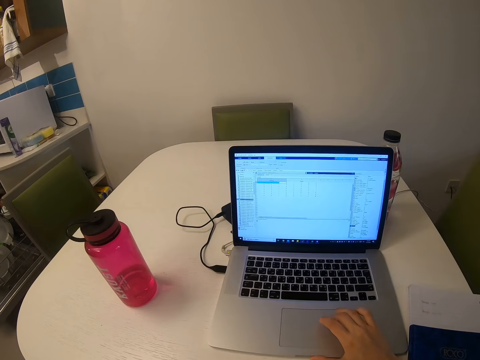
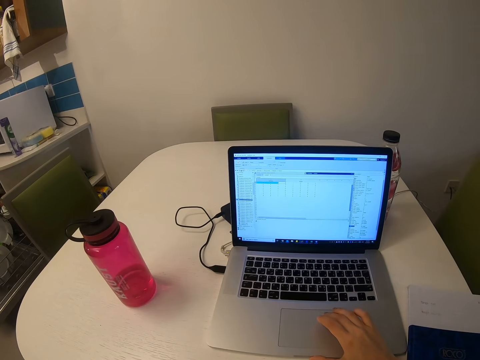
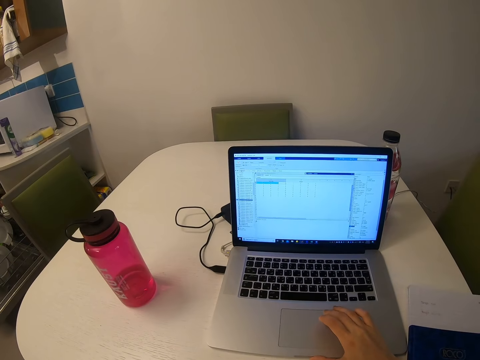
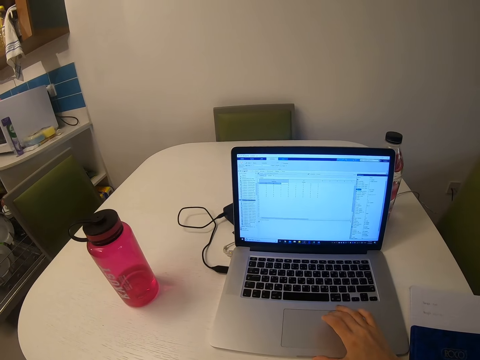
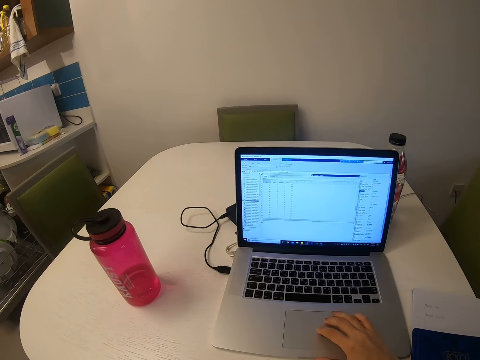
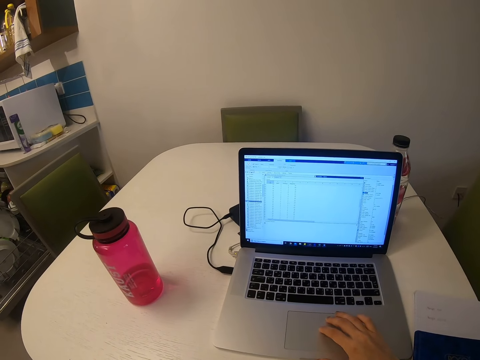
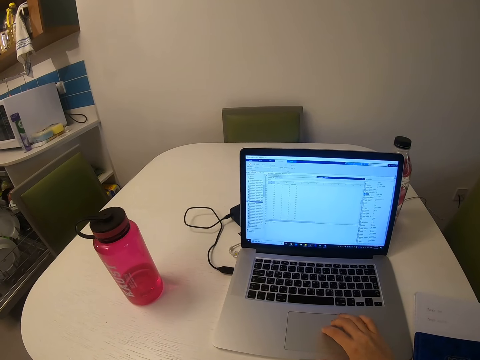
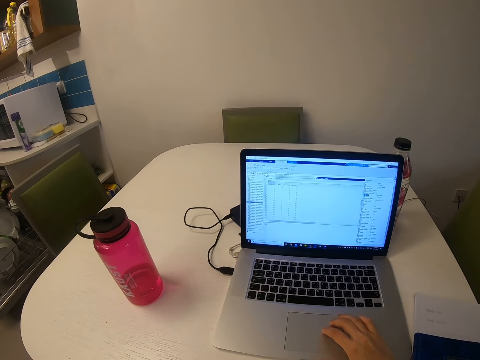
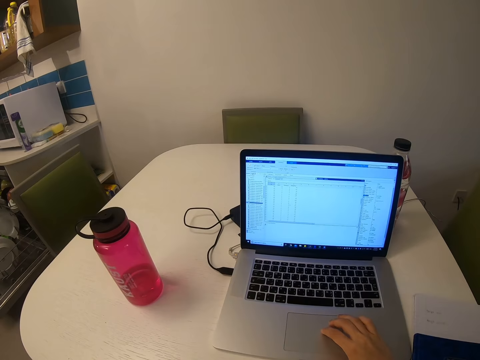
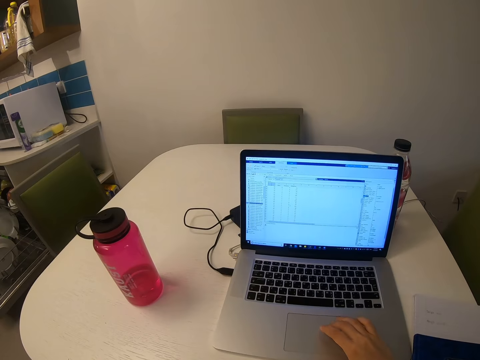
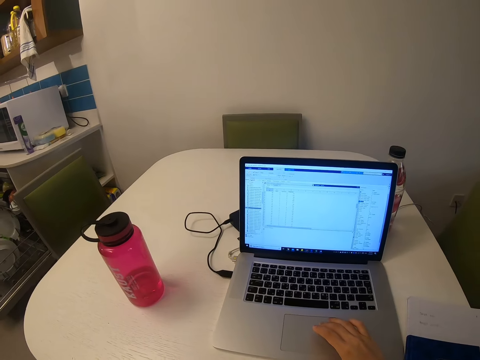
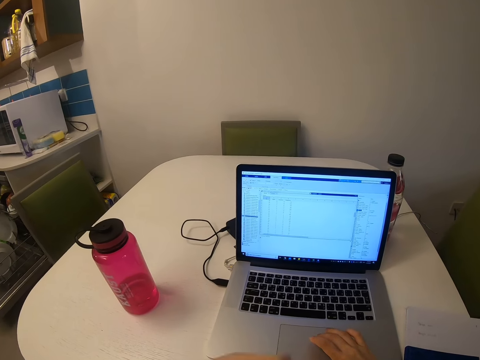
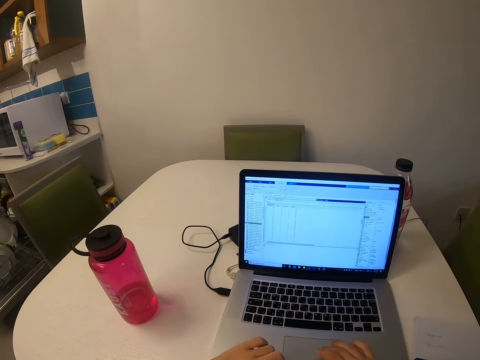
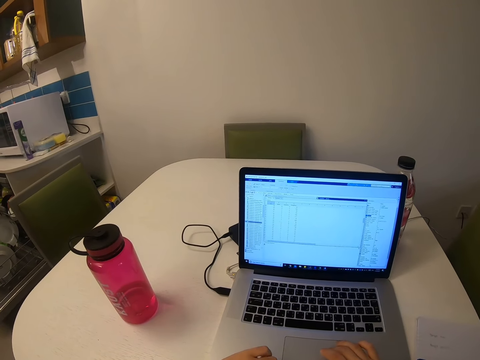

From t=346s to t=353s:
The camera wearer scrolls the scrollbar.

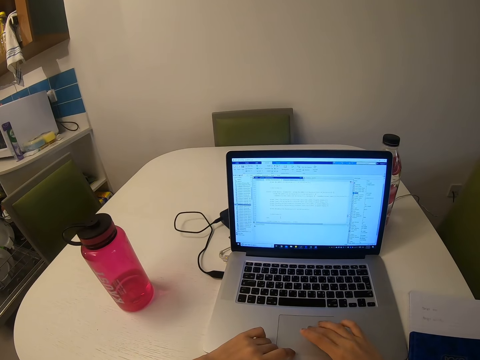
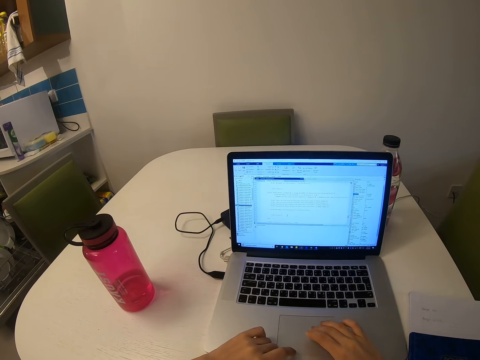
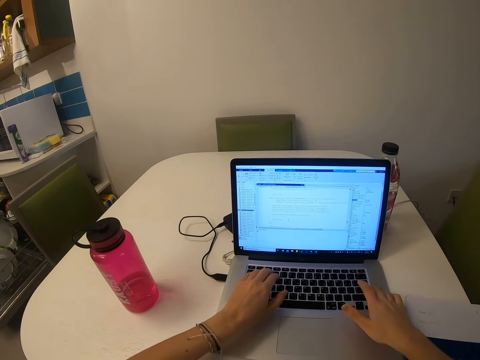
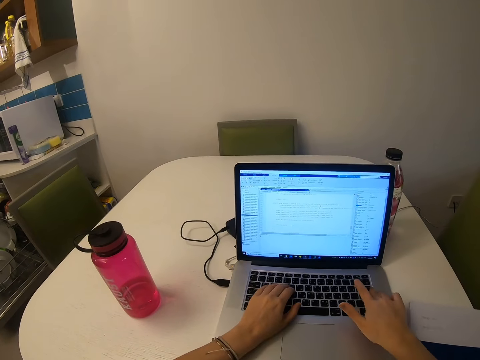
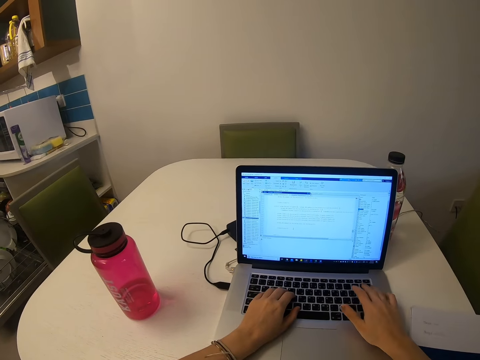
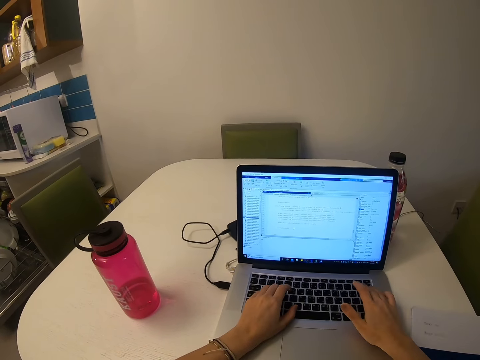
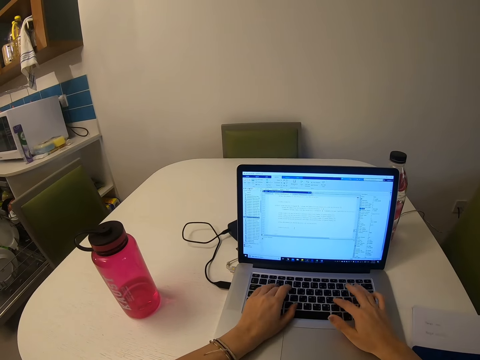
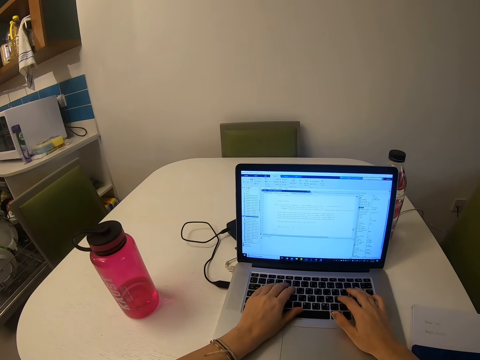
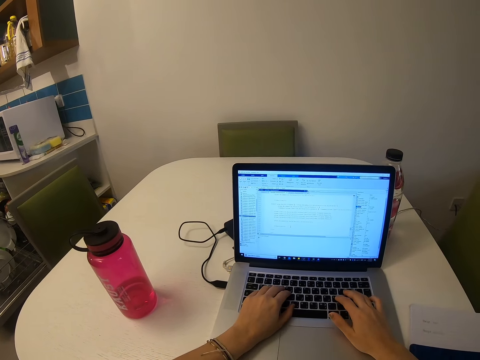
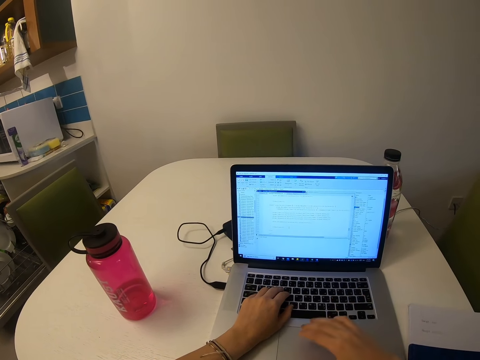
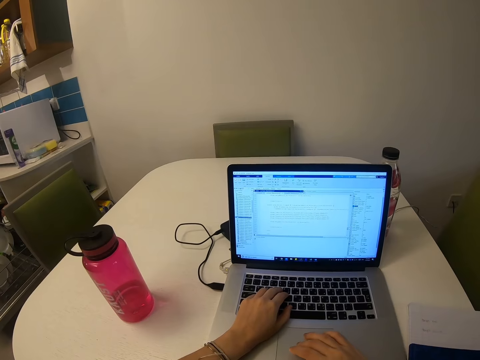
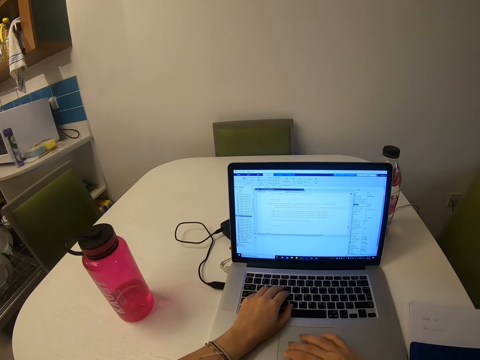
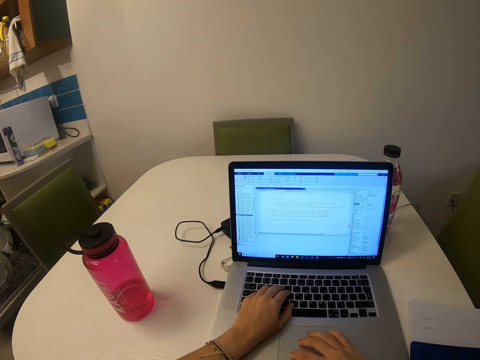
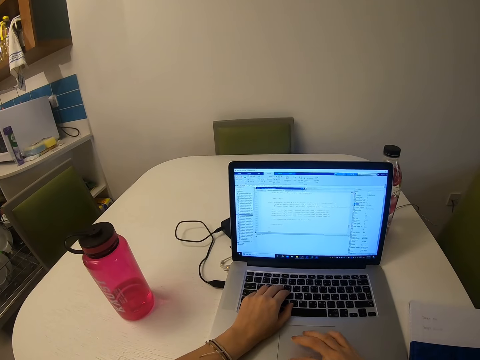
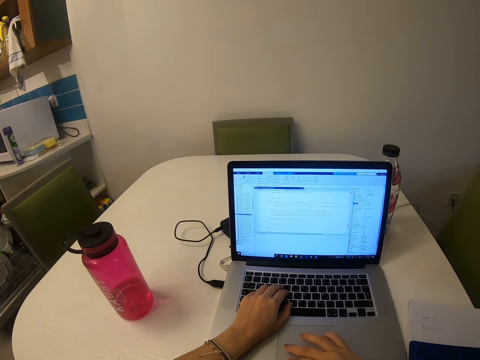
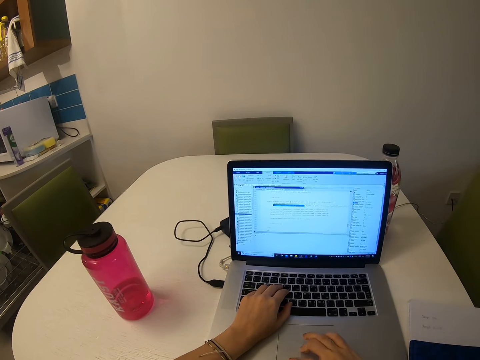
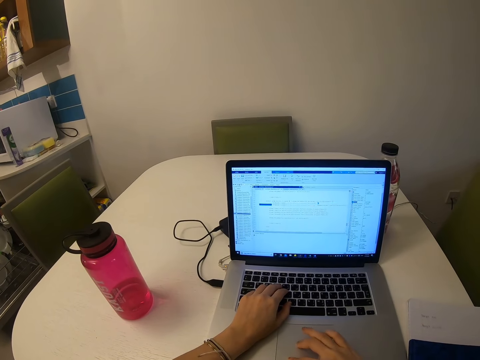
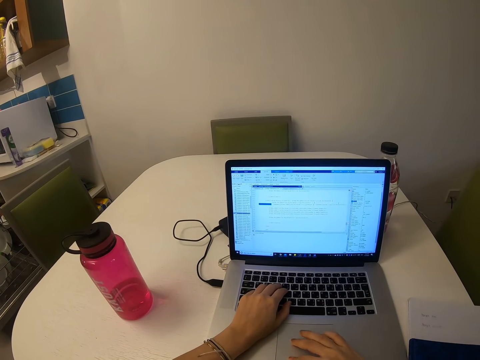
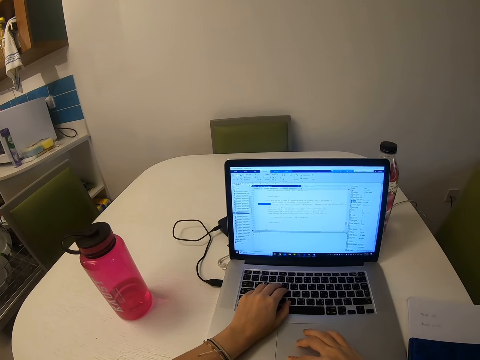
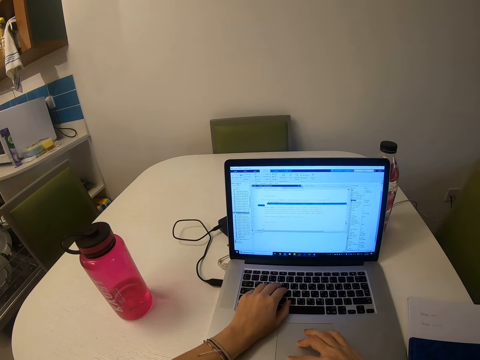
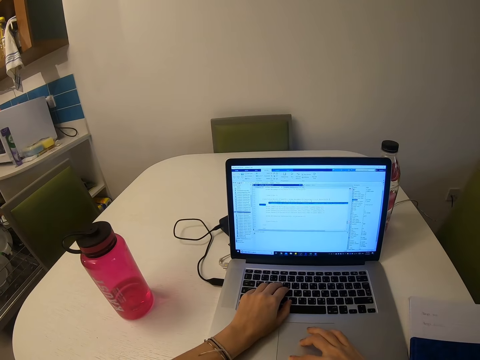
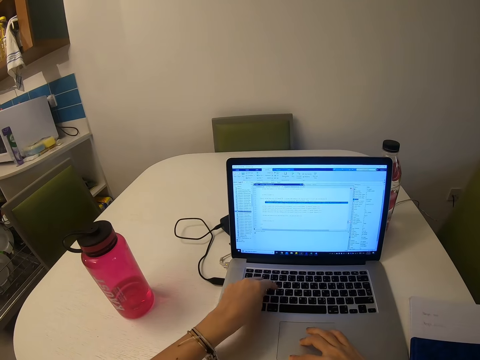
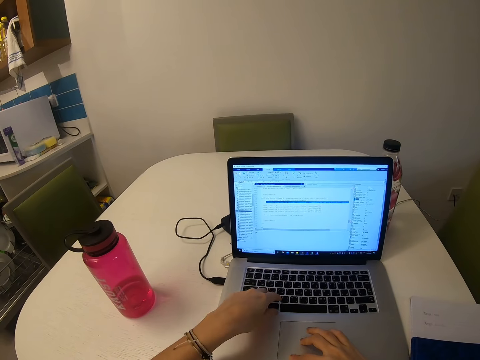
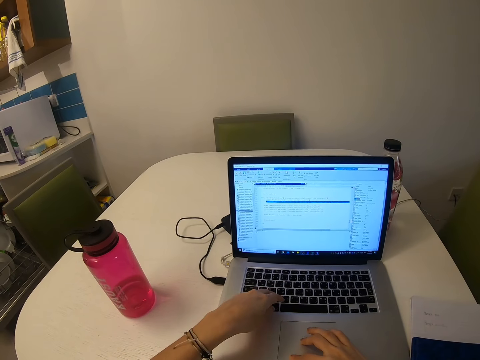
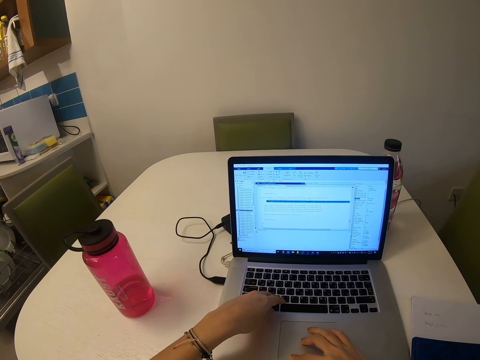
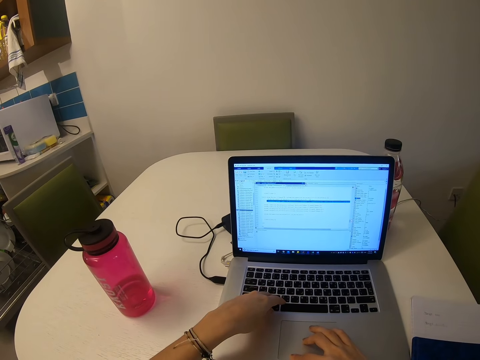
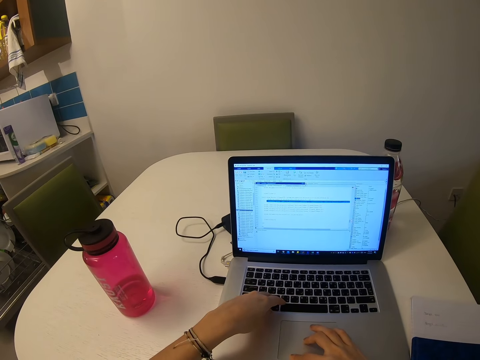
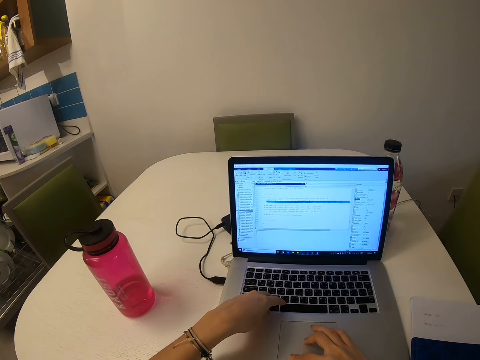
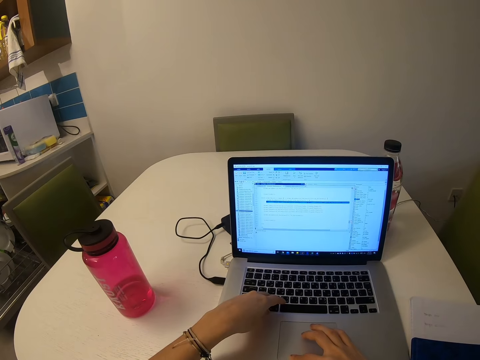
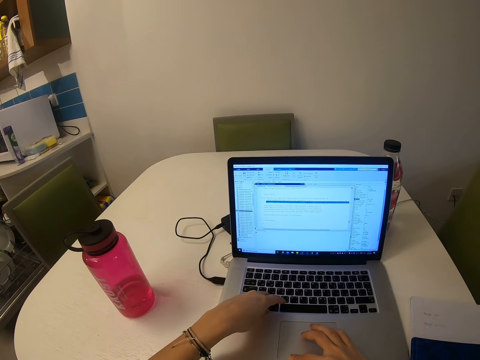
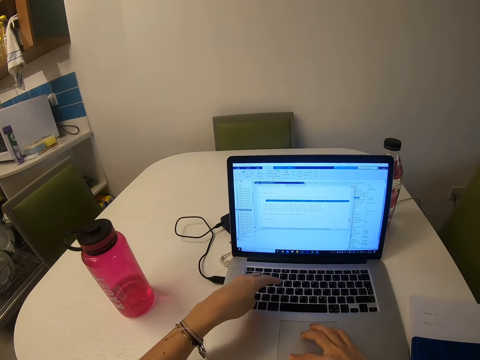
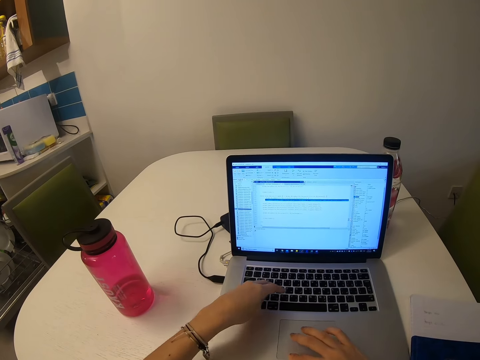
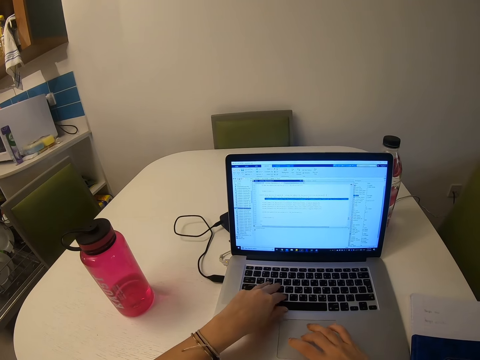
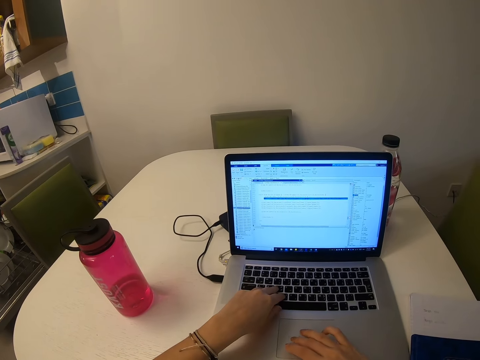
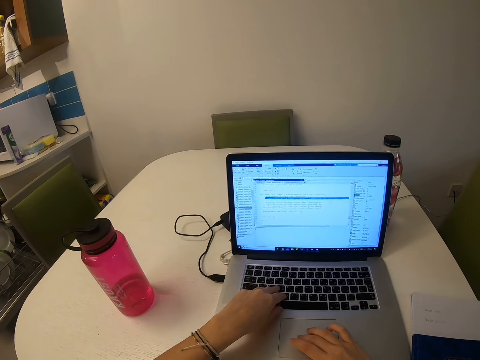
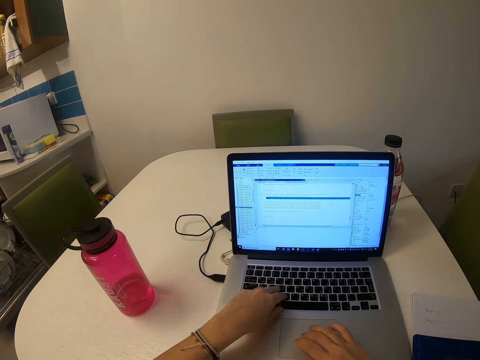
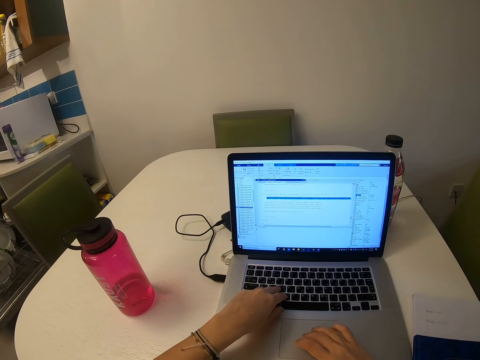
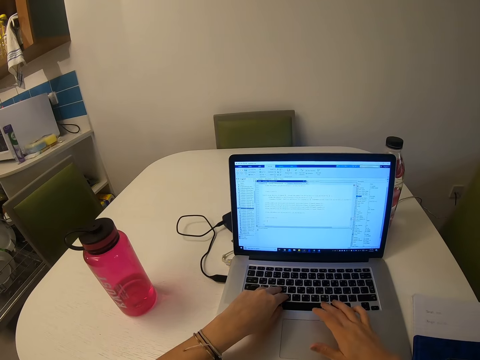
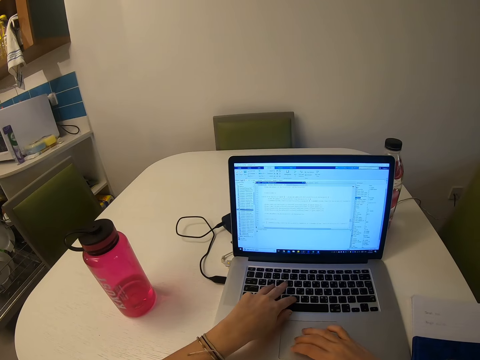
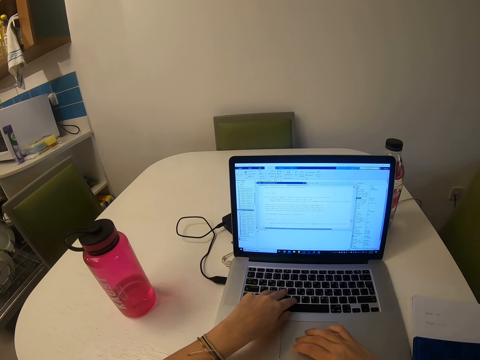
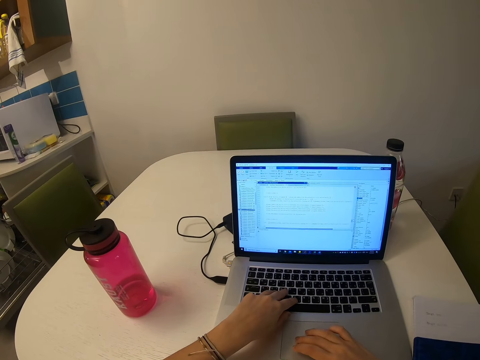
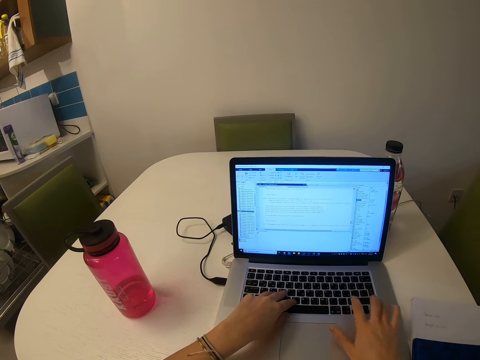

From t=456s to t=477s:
The camera wearer types on the keyboard. They remove the right hand from the keyboard. They scroll the scrollbar. They operate a laptop. They type on the keyboard. They press keyboard buttons. They scroll the scrollbar.
